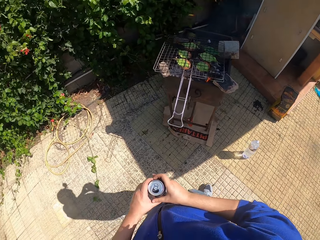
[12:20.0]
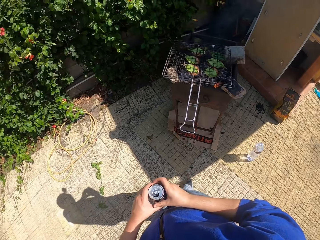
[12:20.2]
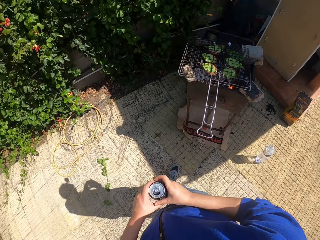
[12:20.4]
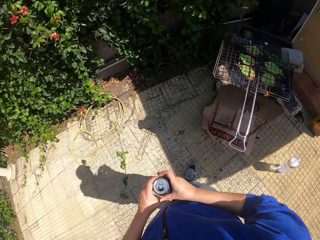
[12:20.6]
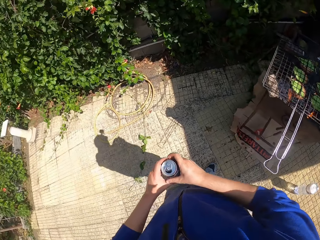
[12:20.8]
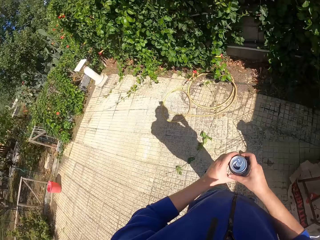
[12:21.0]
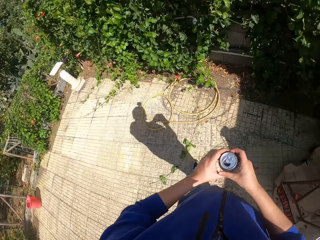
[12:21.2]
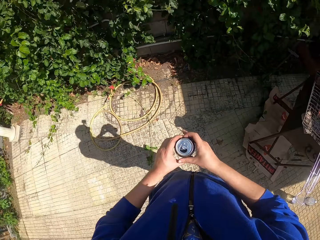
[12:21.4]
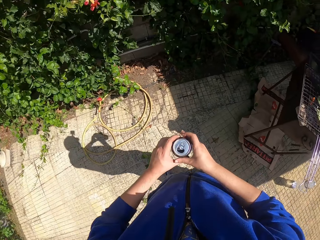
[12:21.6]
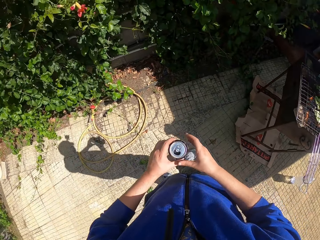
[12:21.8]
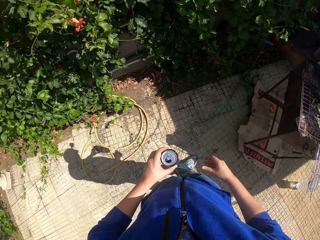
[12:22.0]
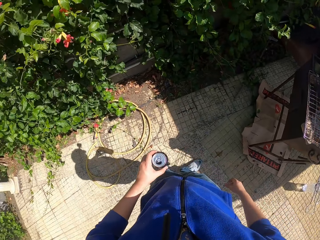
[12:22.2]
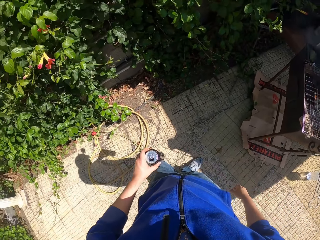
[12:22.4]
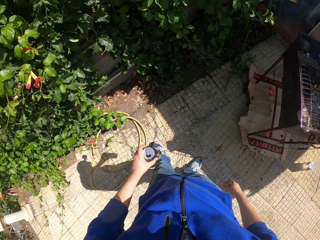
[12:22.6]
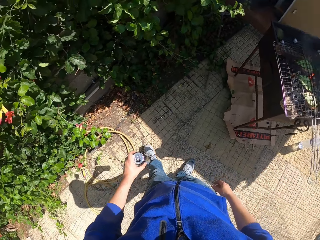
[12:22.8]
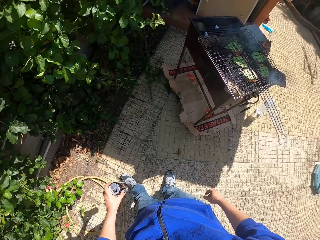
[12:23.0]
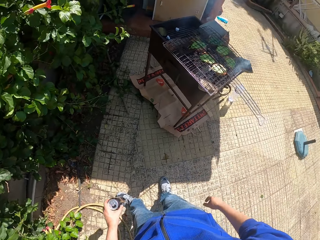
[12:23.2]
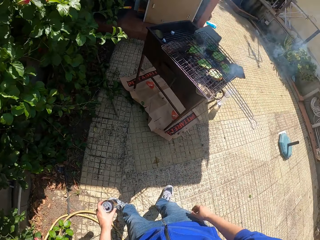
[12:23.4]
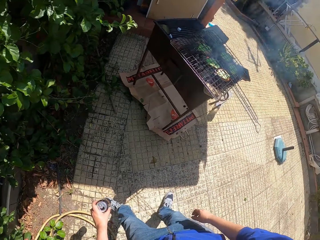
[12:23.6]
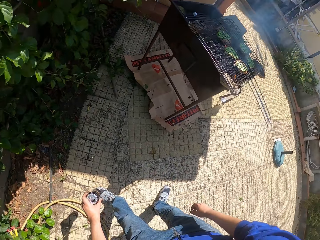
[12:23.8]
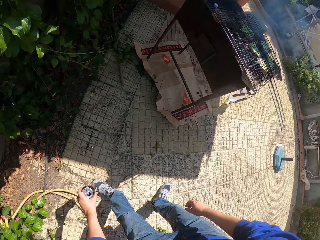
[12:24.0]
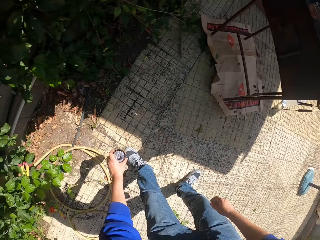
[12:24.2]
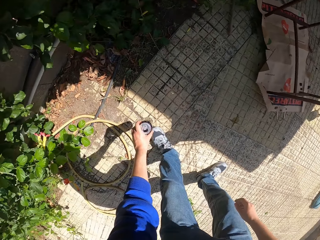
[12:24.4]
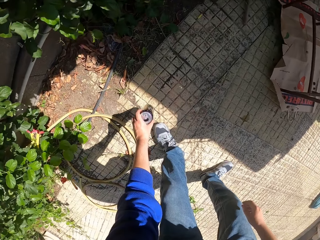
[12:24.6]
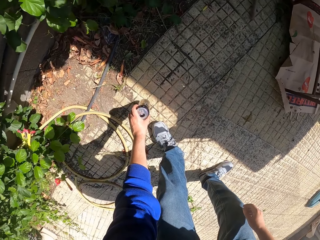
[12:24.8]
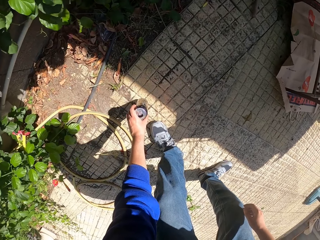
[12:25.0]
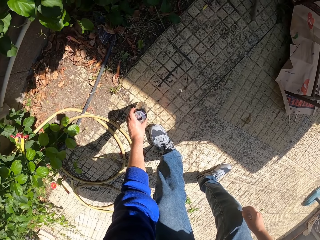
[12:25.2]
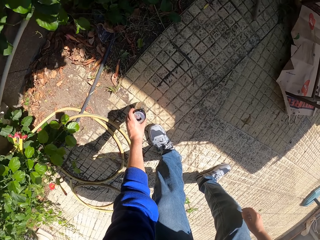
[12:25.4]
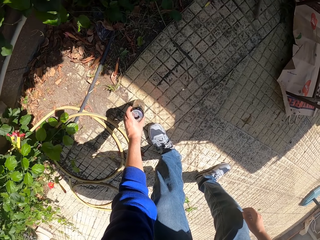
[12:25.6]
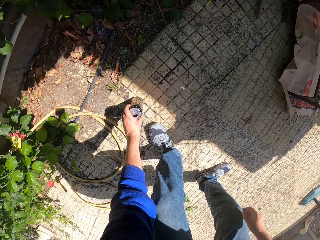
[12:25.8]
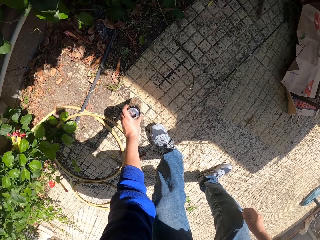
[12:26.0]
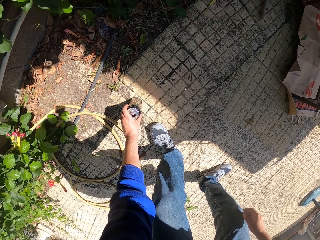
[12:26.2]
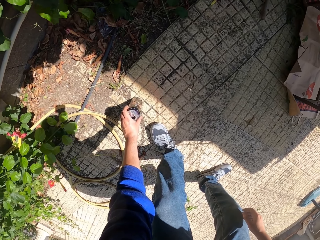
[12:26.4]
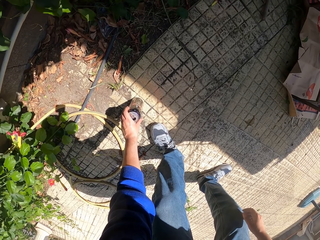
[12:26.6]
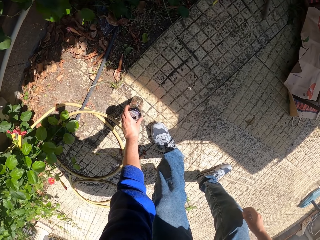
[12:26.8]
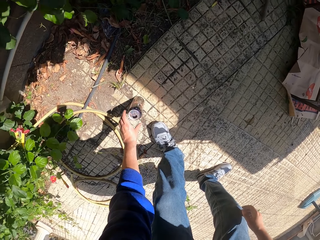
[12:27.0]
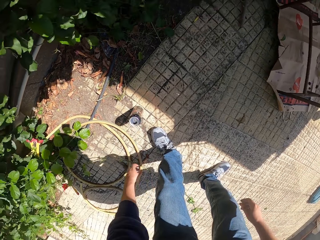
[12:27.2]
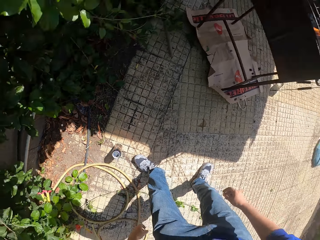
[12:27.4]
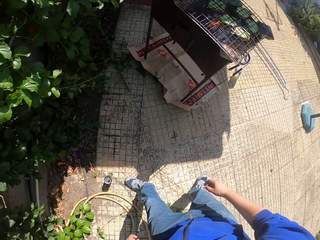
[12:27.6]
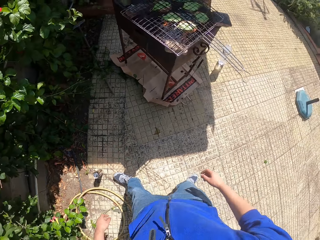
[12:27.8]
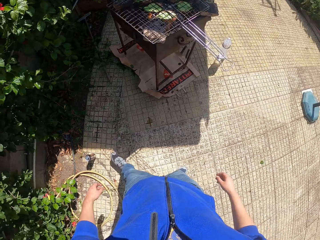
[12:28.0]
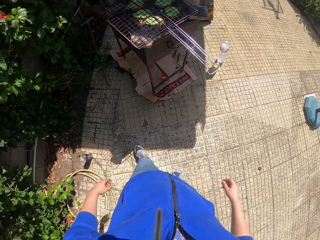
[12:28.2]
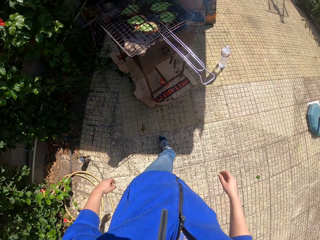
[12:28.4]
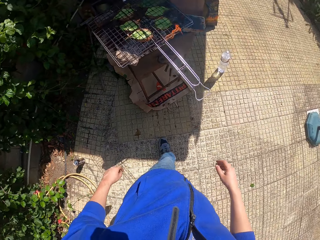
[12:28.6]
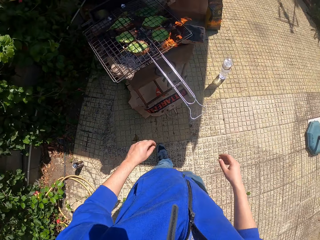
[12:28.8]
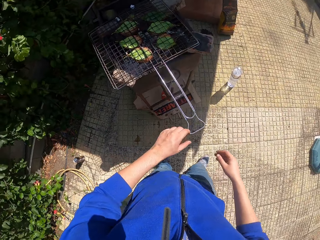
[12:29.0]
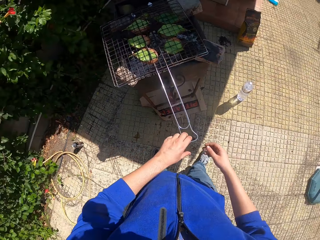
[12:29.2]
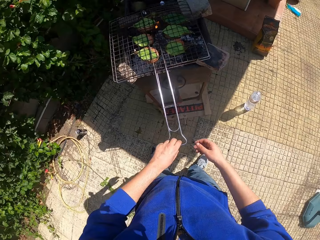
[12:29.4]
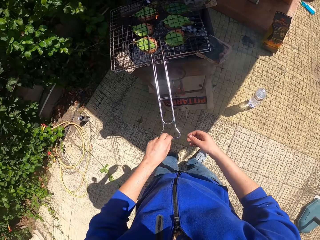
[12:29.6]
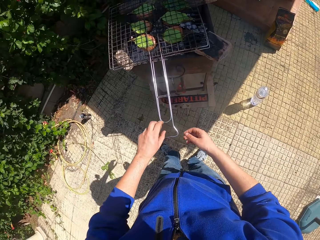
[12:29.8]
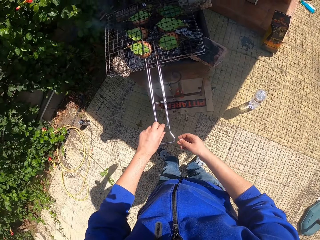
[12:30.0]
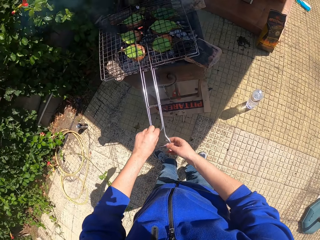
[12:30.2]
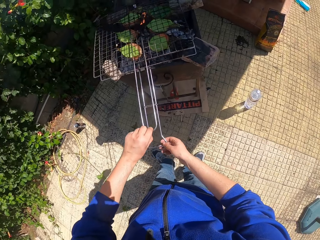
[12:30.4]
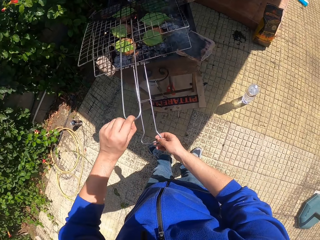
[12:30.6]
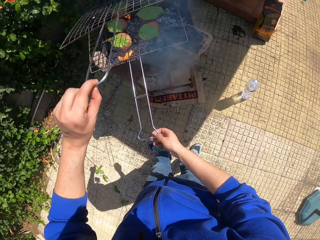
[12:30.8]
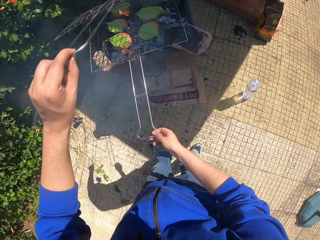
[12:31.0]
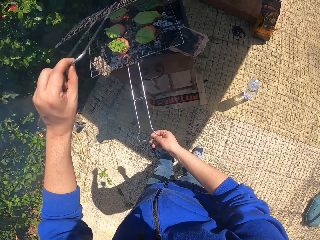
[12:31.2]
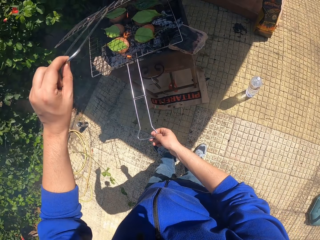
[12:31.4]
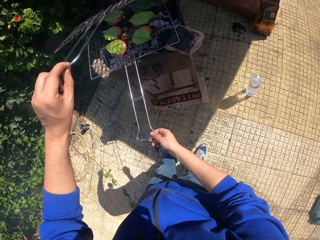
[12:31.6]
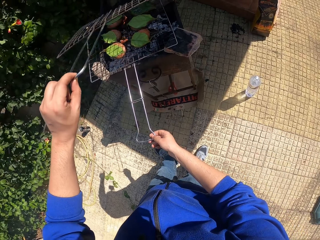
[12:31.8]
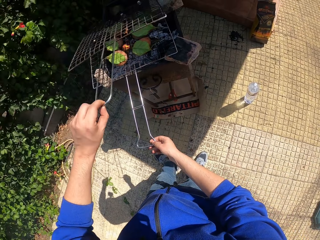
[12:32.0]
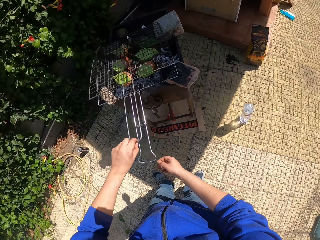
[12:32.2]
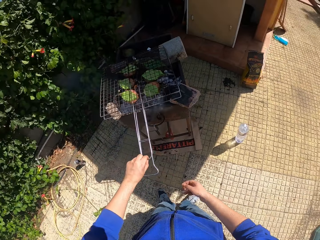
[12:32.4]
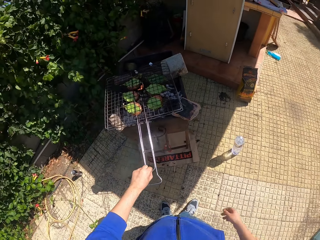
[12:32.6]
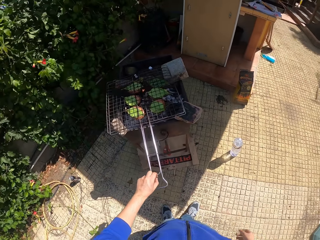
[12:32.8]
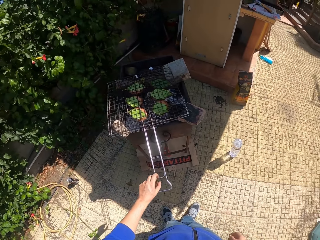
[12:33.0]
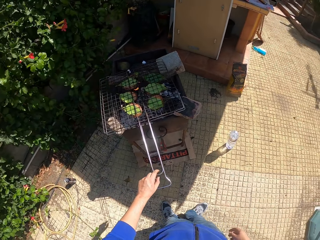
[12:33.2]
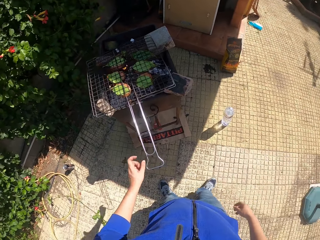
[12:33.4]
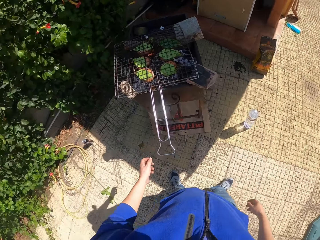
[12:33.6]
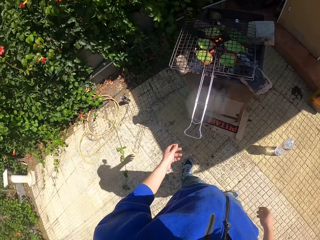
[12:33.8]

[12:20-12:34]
The camera wearer puts the can on the ground with his left hand. He touches the grill. He opens the grate of the grill with his left hand. He holds the bottom handle of the grate with his right hand. He closes the grate with his left hand.

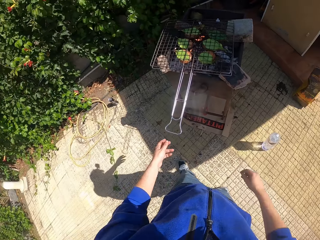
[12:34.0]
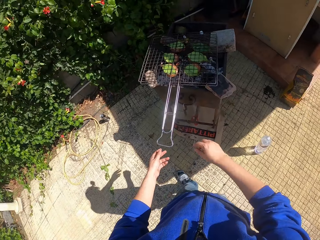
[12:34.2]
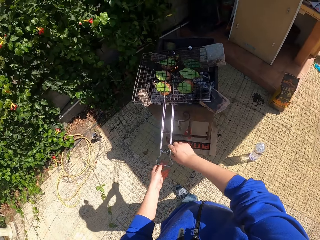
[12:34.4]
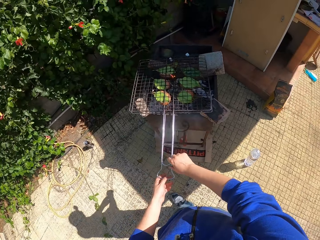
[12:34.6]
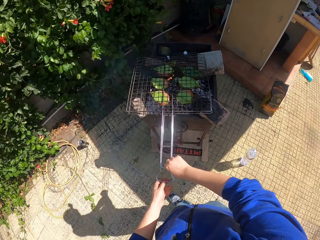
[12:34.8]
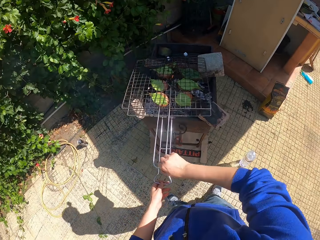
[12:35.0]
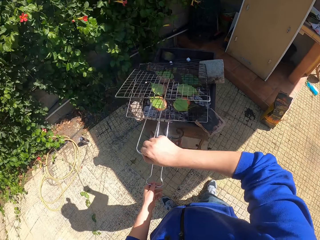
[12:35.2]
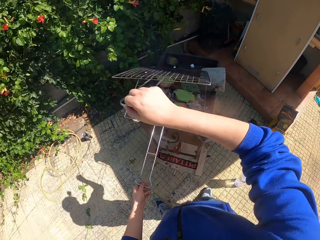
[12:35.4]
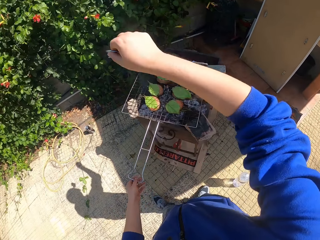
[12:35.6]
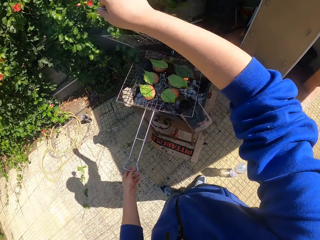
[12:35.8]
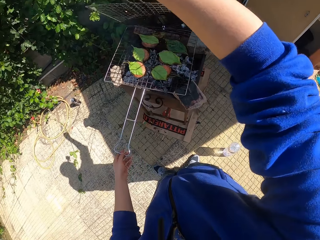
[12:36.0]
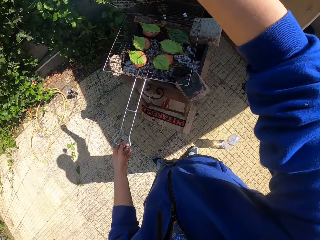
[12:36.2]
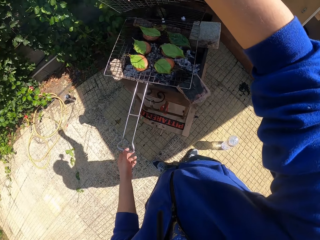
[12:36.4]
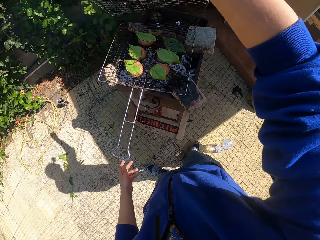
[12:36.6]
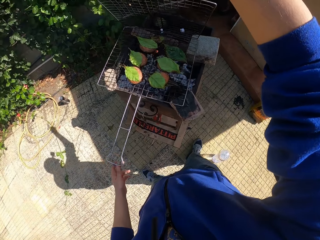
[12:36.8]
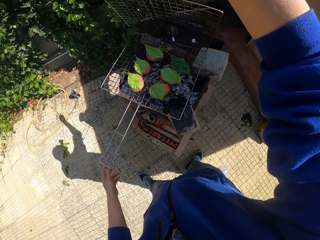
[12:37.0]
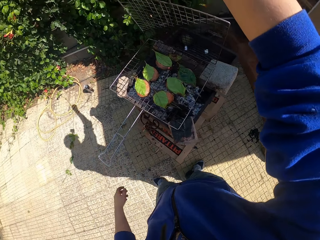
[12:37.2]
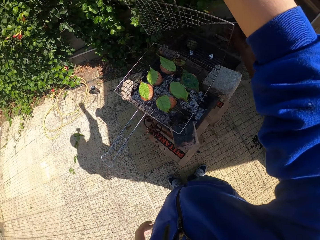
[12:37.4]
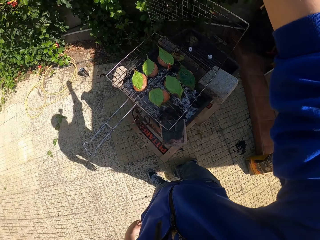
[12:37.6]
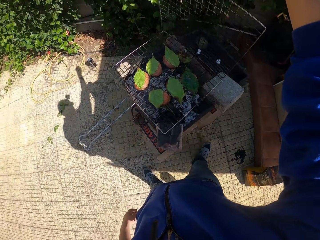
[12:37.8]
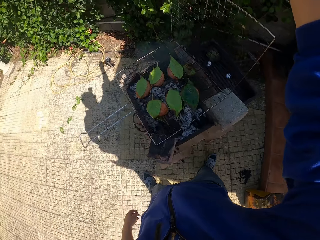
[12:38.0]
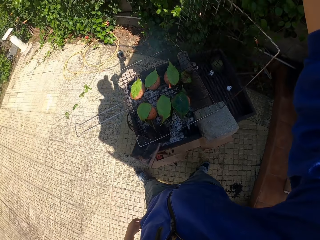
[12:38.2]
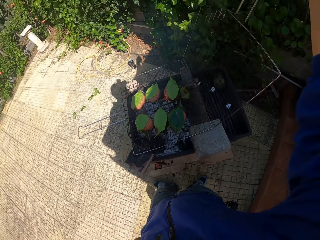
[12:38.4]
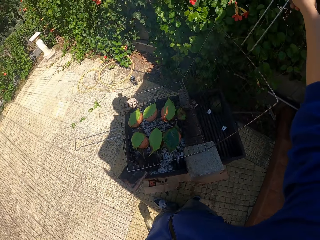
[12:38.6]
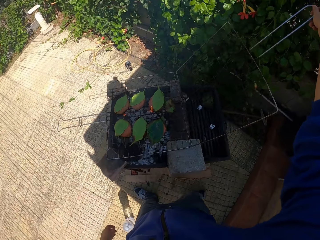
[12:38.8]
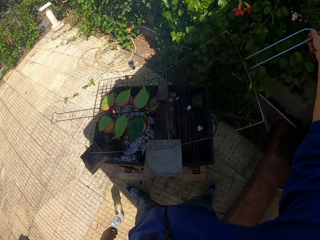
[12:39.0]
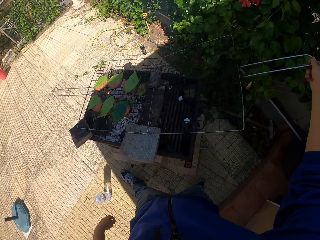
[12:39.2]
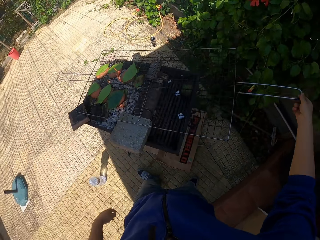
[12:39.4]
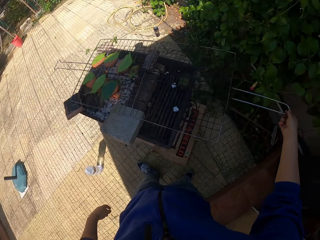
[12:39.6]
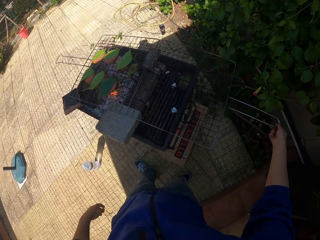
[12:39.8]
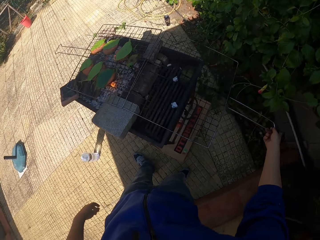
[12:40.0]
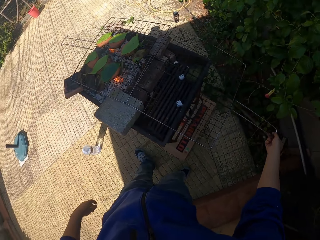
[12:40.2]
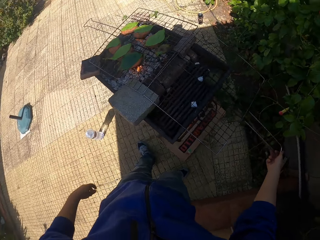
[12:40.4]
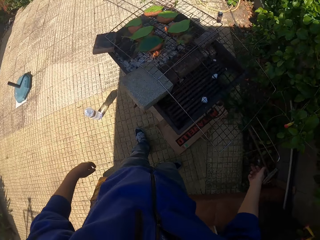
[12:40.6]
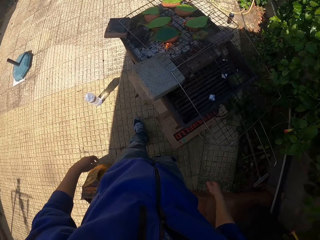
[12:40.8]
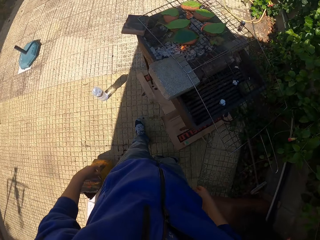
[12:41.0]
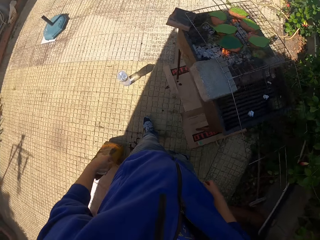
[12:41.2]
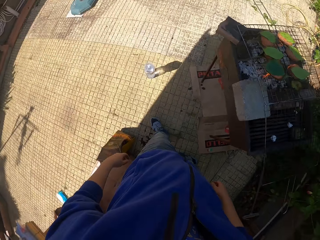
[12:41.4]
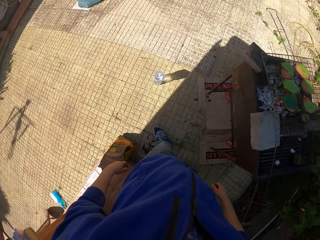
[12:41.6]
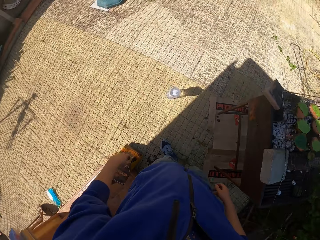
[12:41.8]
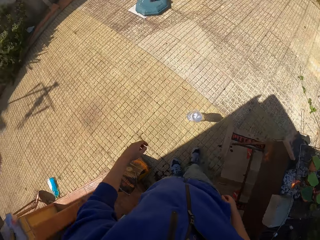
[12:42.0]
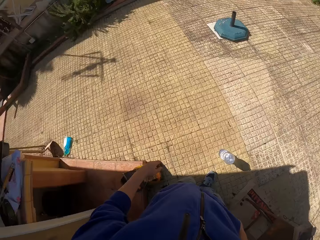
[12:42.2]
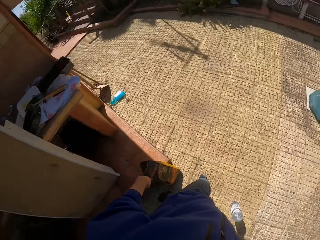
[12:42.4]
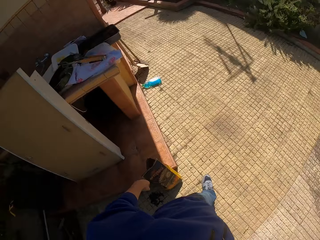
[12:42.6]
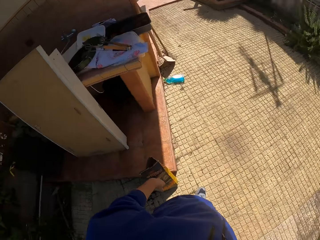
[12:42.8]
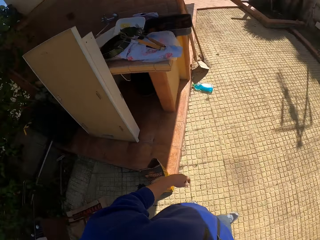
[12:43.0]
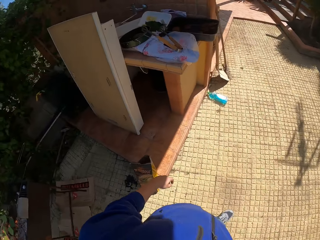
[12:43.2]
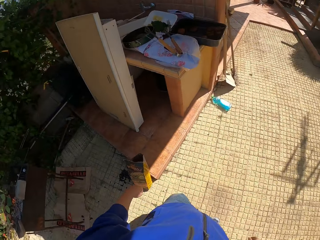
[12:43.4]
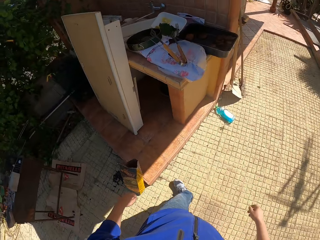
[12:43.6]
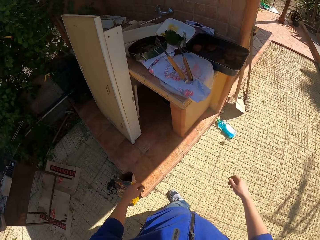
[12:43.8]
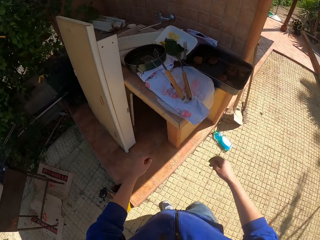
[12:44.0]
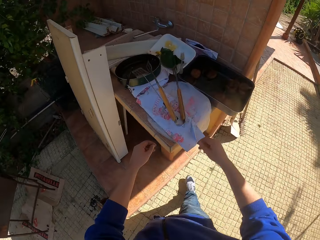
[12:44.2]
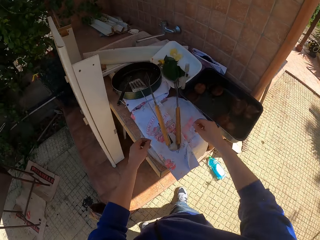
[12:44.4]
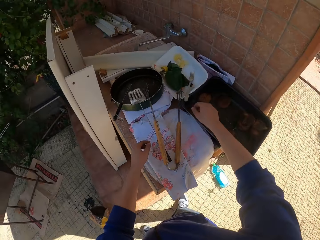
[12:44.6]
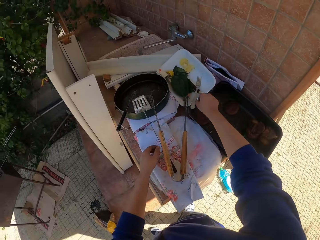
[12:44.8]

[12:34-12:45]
The camera wearer holds the bottom handle of the grate with his left hand. He opens the grate of the grill with his right hand. He walks outside.
